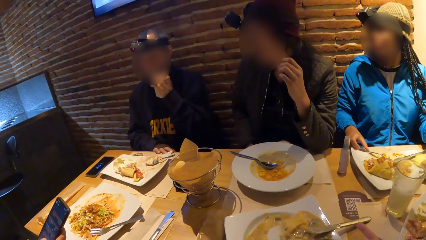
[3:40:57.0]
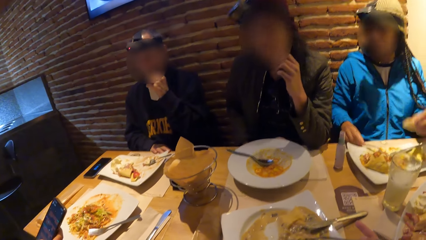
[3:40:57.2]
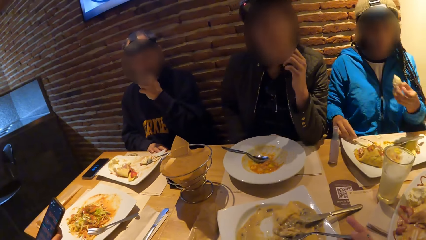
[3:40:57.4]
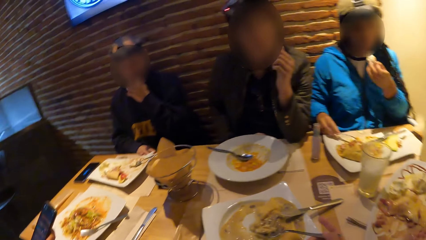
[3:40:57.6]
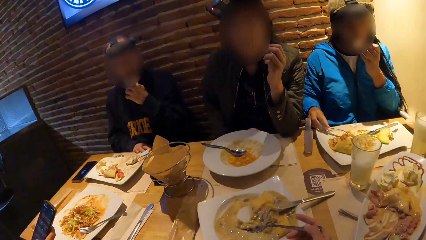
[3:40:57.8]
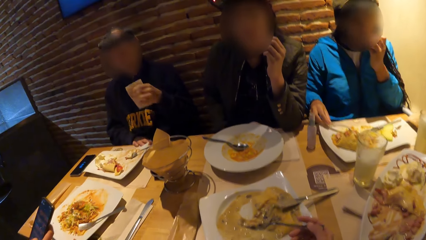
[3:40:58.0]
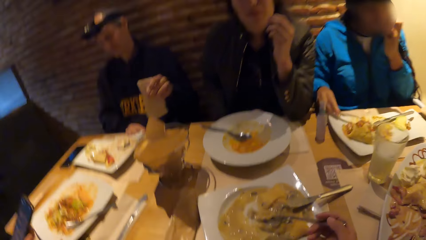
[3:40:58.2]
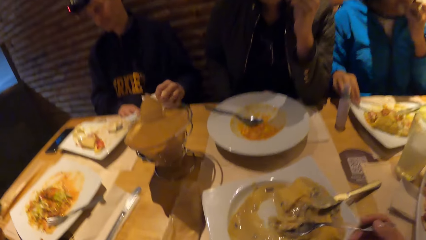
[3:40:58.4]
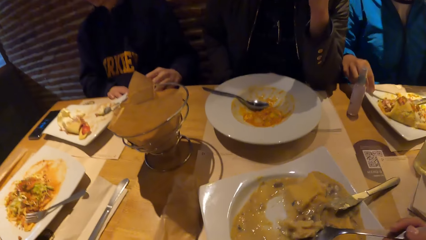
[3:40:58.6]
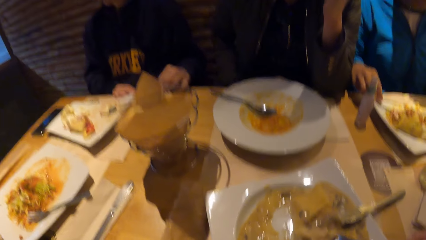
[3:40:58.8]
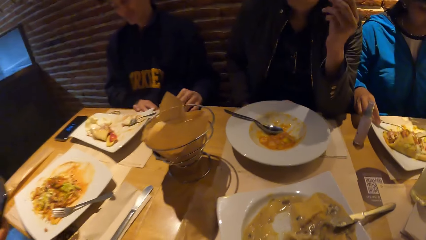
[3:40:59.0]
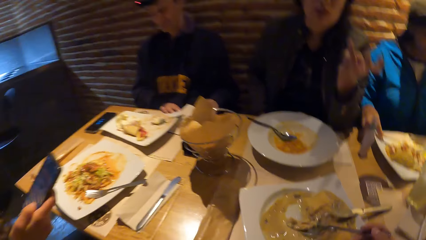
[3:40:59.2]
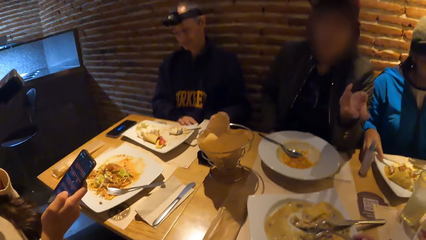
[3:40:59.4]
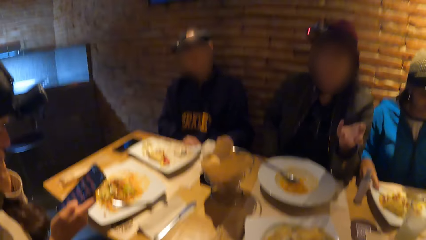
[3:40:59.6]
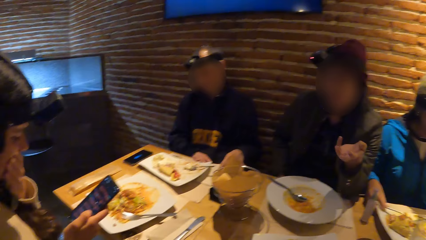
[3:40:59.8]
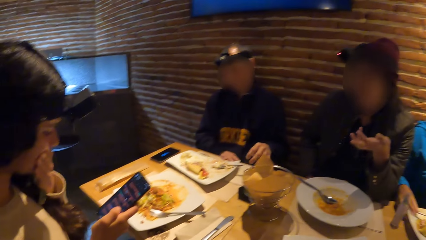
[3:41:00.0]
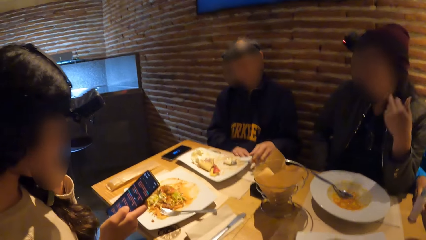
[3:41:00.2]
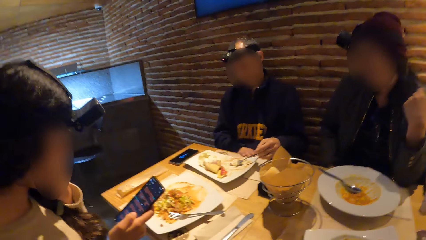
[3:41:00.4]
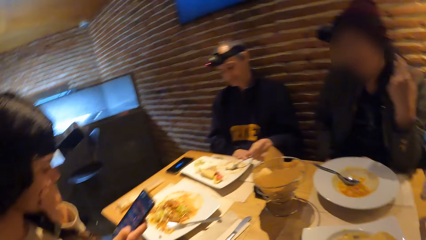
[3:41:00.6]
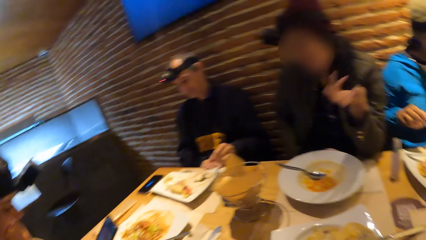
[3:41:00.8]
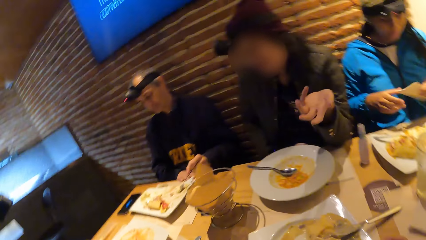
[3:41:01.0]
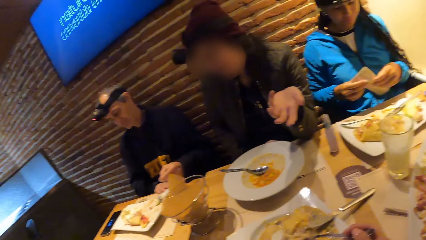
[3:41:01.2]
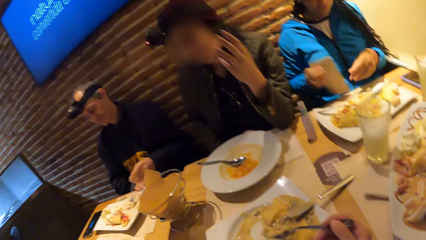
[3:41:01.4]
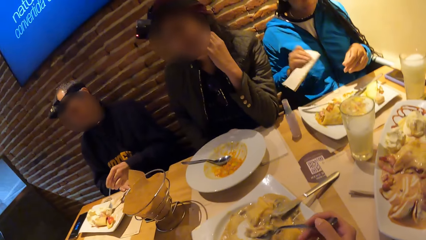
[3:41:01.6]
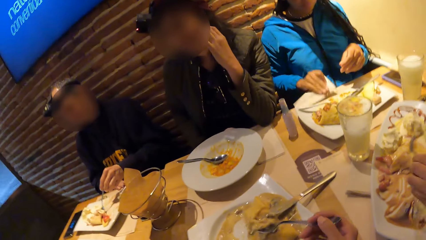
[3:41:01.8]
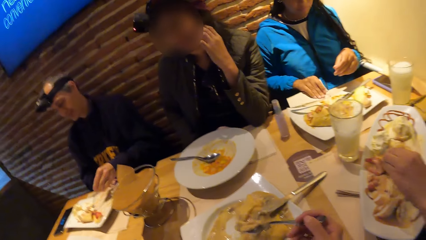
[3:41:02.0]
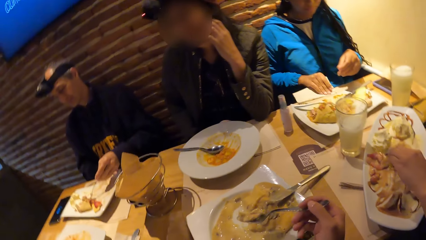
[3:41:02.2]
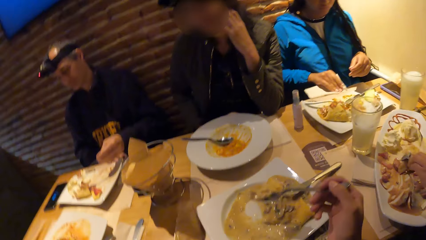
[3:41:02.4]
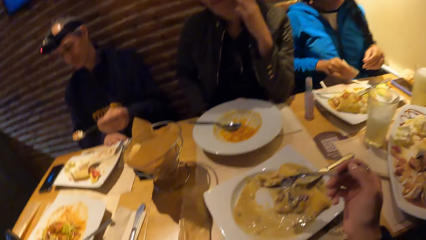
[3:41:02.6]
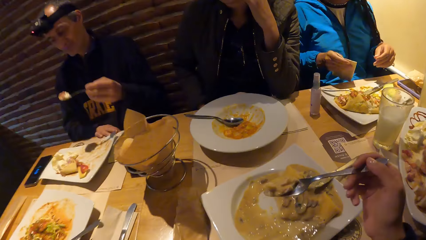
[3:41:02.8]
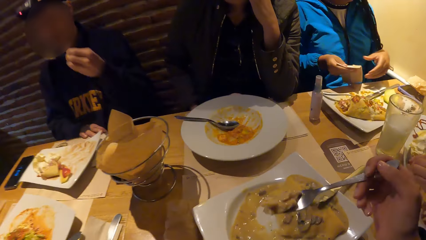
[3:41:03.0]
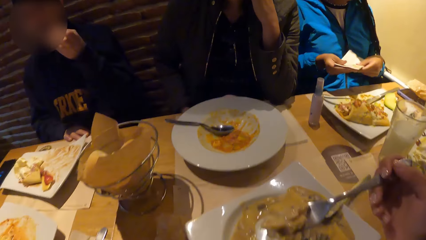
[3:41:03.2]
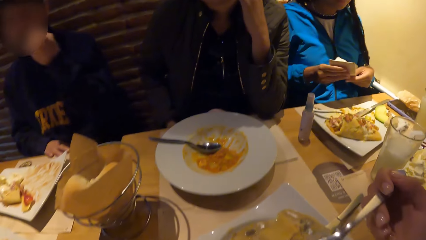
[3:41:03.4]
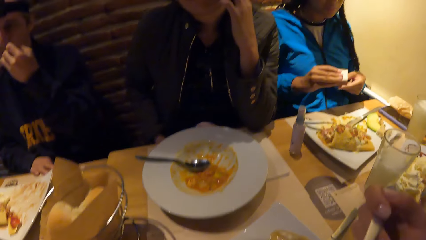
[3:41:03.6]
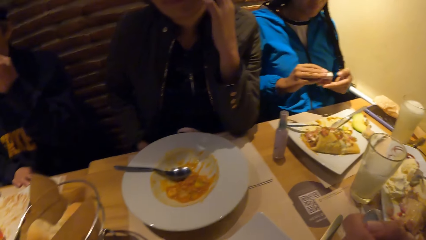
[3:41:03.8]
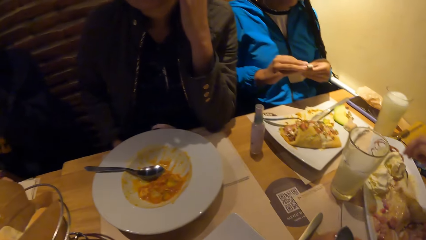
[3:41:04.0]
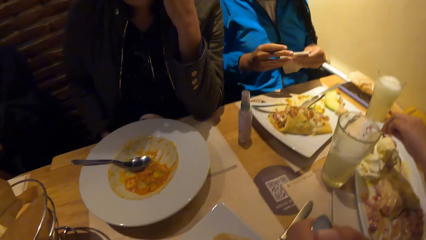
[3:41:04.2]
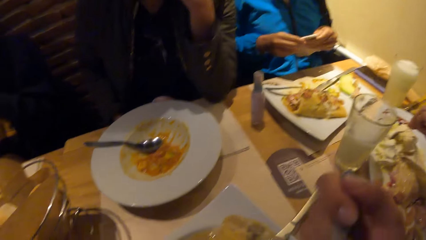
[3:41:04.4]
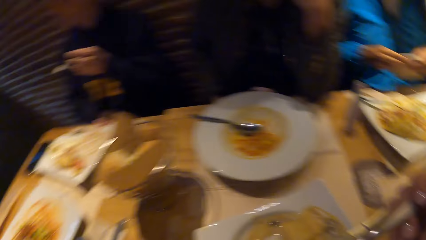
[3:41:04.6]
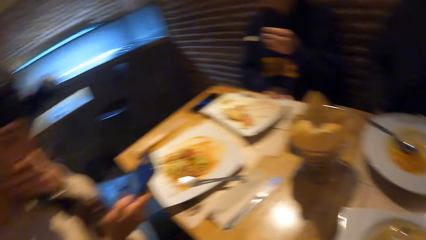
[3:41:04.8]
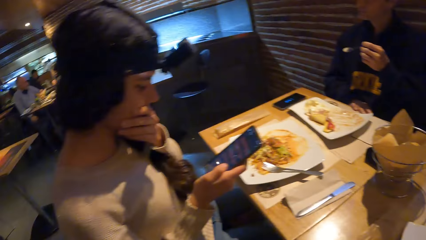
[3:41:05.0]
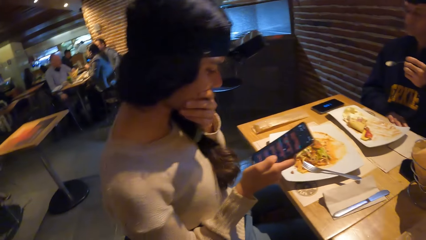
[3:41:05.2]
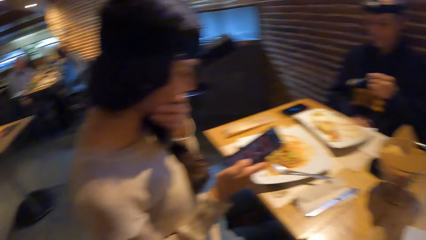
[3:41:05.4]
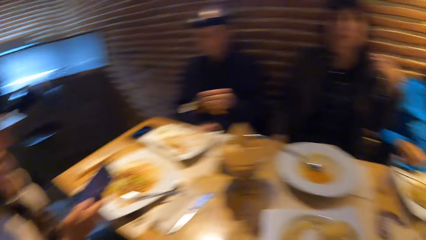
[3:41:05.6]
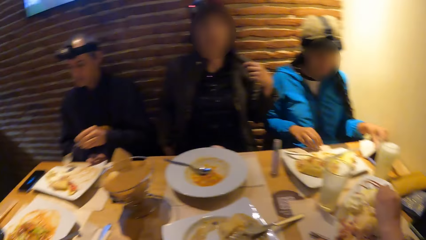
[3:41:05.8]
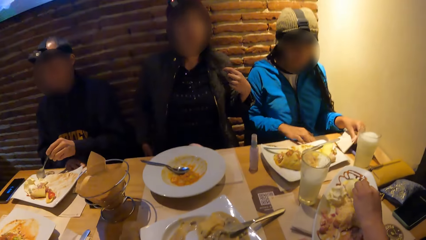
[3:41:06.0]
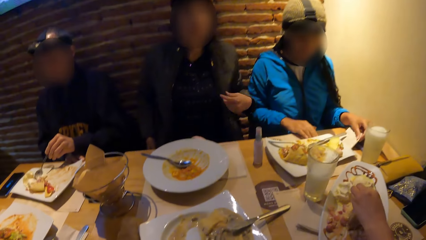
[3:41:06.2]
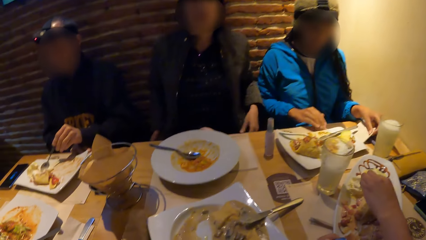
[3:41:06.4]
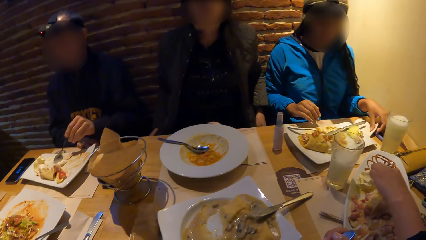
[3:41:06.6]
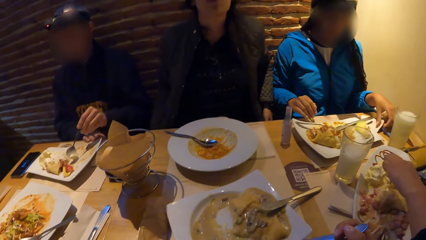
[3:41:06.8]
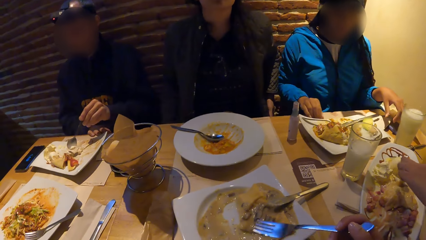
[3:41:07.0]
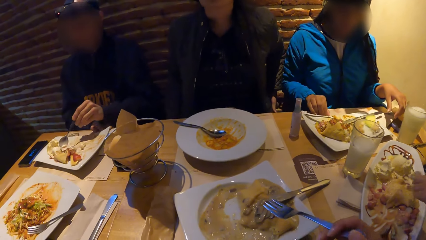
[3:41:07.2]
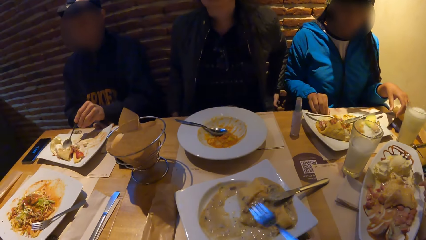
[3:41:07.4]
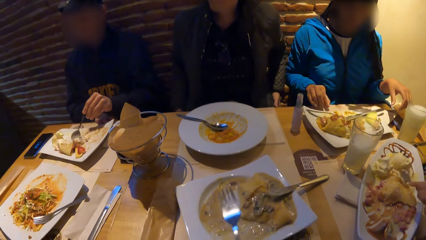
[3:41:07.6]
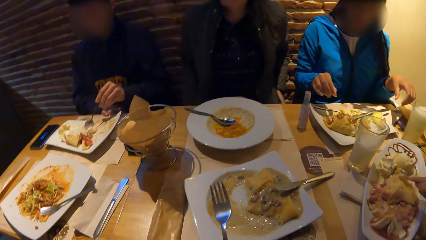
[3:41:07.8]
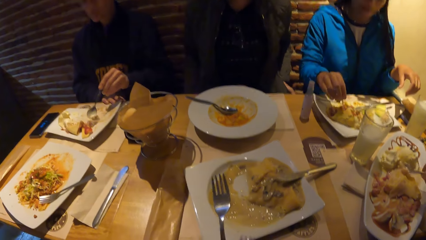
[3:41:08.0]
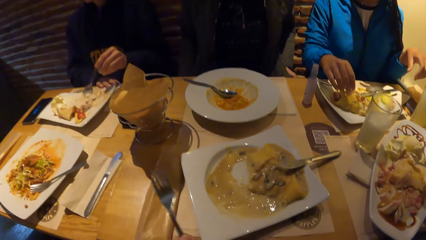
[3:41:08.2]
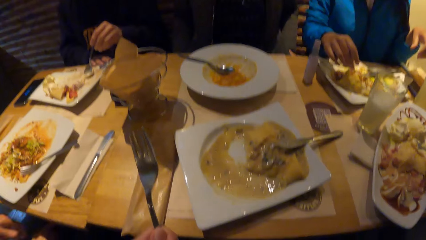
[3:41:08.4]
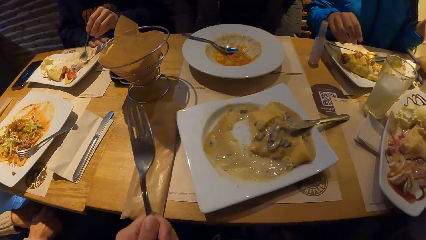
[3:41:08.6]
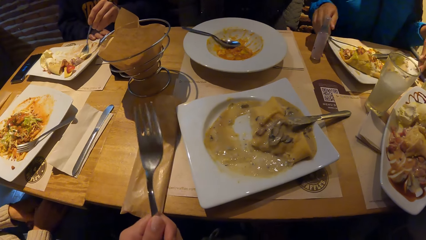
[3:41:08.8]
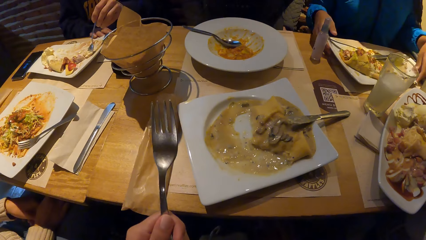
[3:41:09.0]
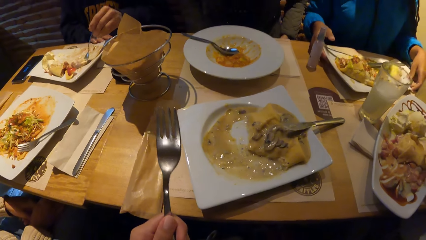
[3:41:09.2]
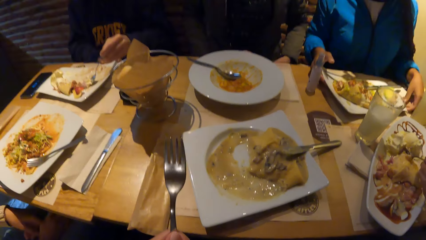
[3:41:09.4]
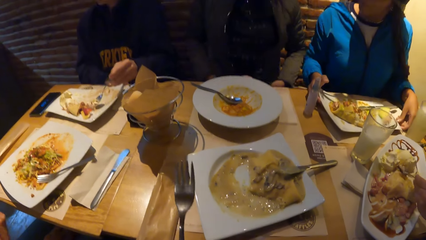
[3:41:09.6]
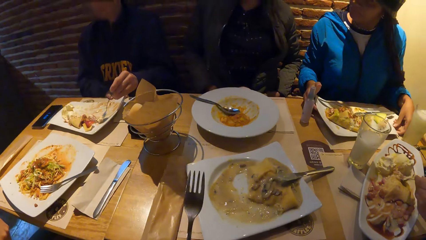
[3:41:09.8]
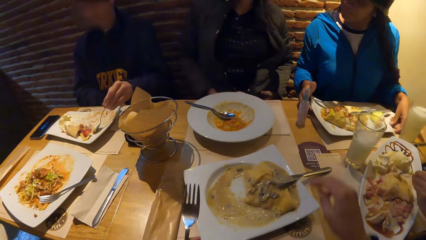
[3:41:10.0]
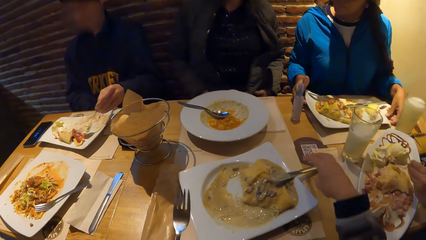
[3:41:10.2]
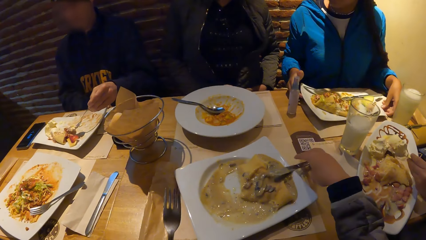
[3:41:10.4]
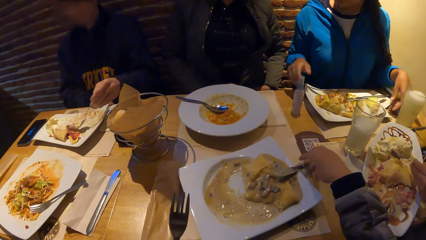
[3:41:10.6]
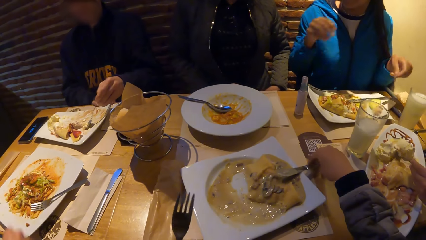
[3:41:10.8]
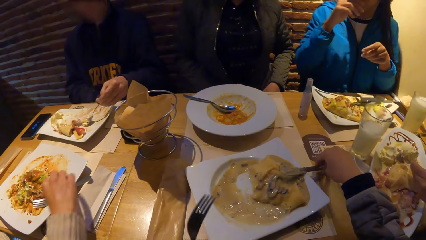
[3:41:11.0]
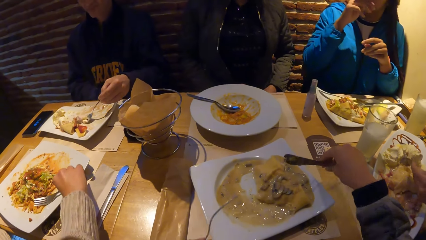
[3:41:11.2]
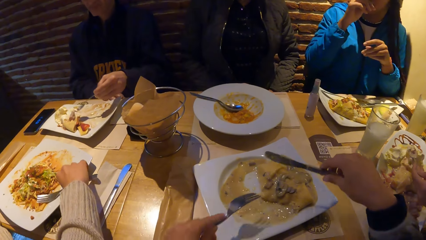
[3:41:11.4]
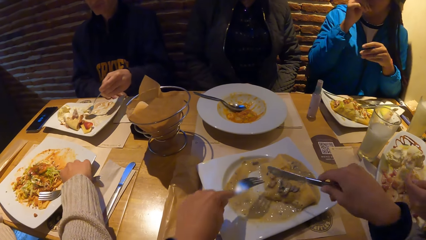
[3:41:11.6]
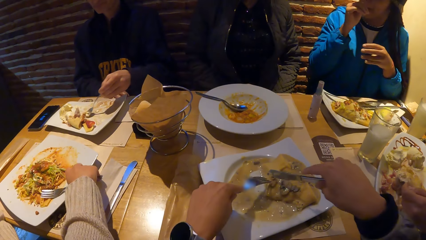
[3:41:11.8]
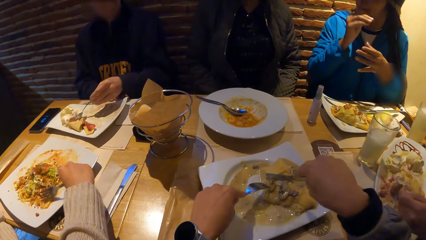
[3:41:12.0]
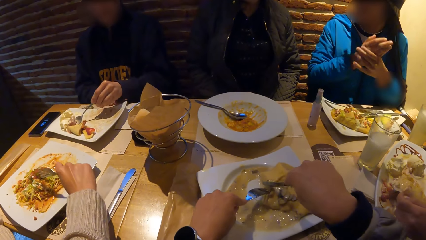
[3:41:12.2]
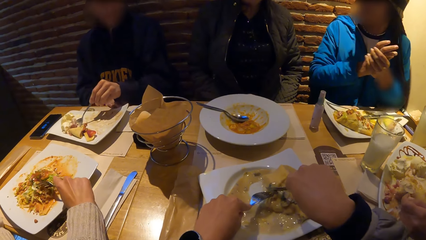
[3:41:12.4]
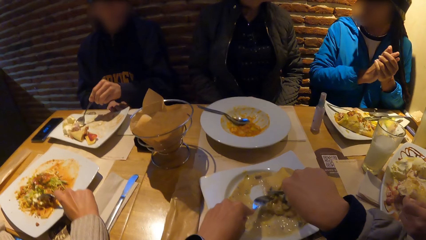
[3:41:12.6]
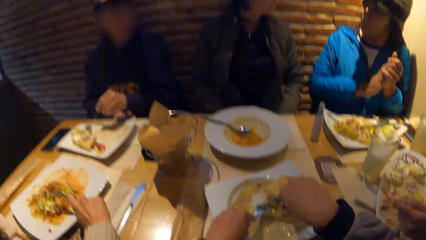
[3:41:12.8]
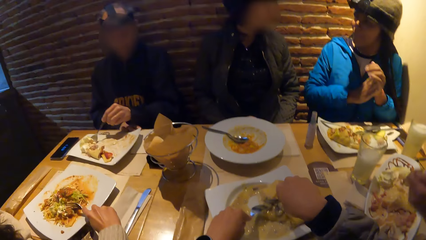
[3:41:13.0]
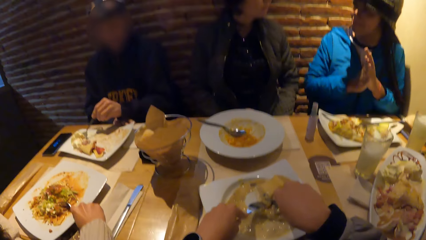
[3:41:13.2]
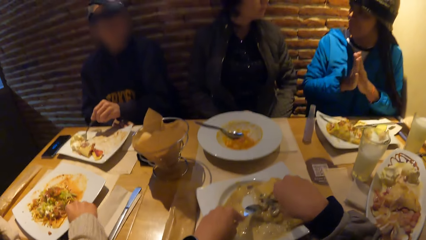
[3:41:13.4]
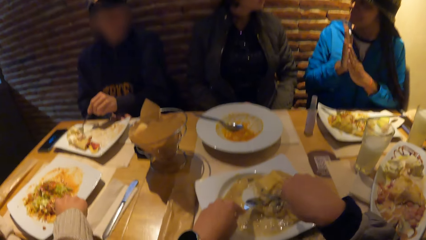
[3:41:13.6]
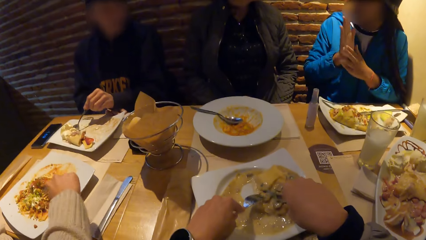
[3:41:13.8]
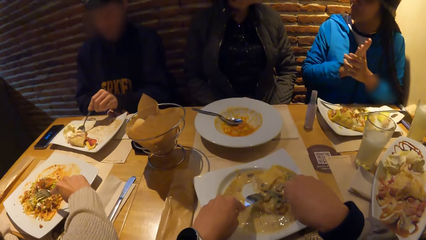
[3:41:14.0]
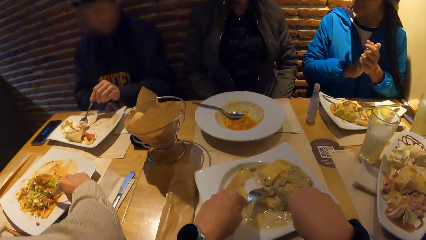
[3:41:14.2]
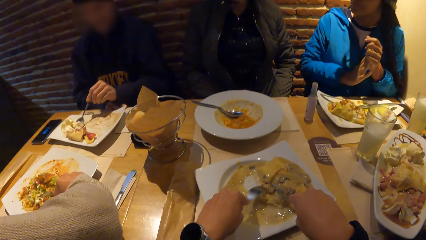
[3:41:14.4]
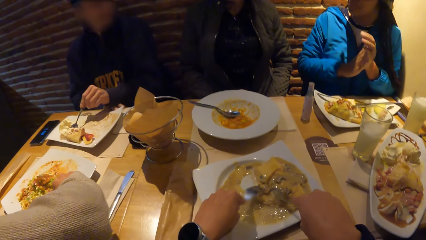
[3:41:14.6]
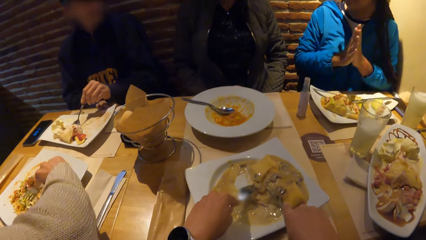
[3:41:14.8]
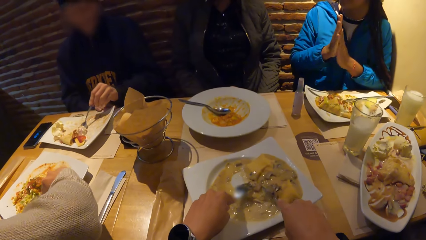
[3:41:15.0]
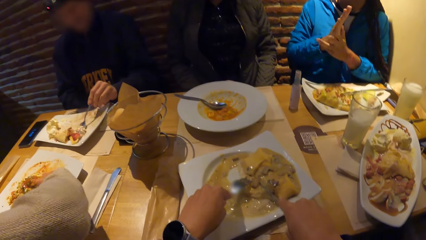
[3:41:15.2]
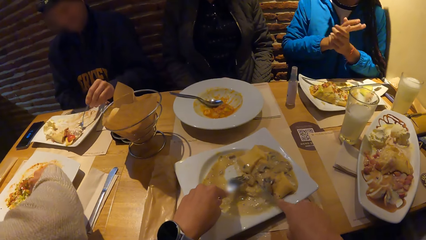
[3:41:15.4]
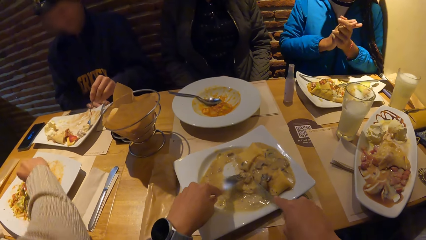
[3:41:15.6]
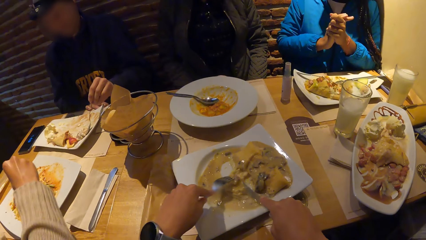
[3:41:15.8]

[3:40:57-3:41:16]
A man drops a tissue in his left hand on the table. A woman cleans the table with her right hand. The man puts the food in his mouth with the fork in his left hand. The camera wearer puts the food in his mouth with the fork in his right hand. He stares around the room. He picks up the knife from the plate. The woman puts her right hand in her mouth. The camera wearer cuts the meat with the knife in the plate. The woman interacts with another woman at the table.
